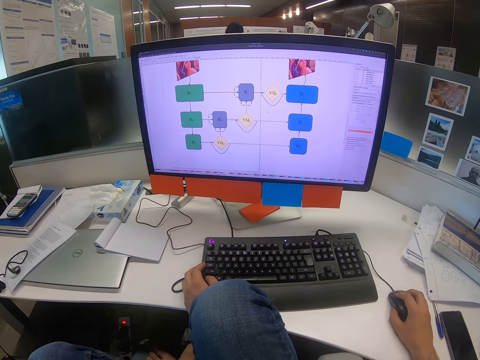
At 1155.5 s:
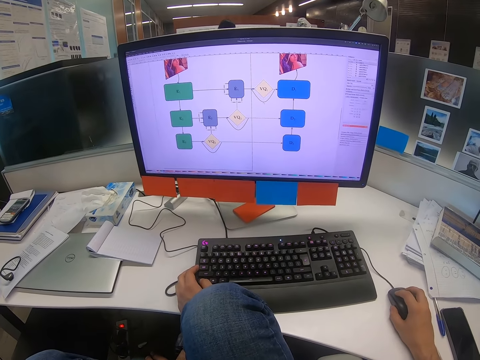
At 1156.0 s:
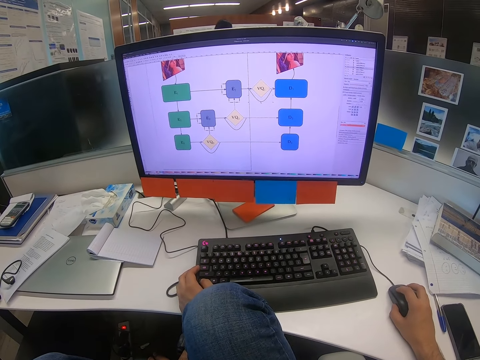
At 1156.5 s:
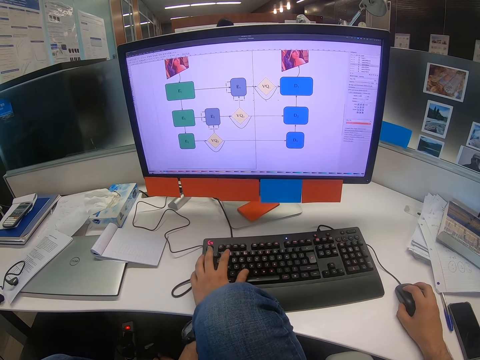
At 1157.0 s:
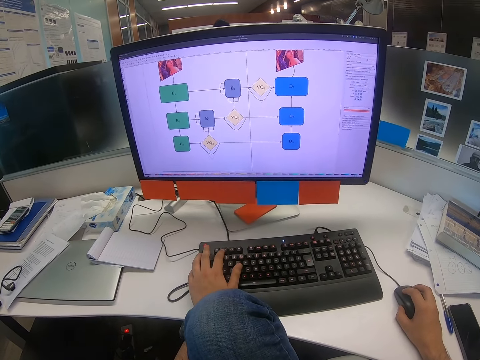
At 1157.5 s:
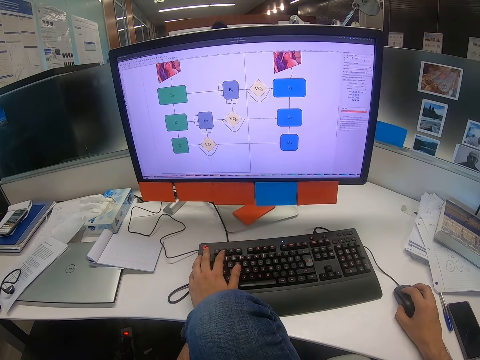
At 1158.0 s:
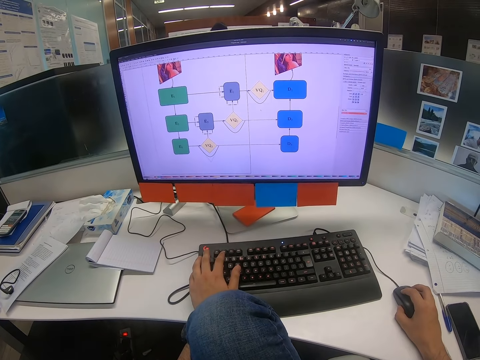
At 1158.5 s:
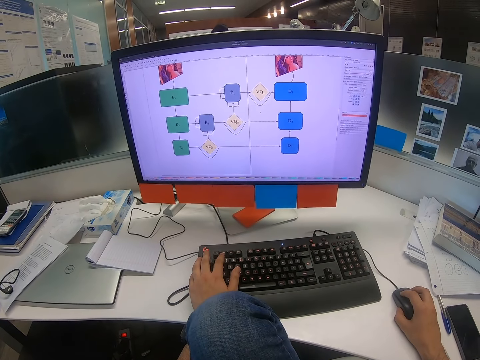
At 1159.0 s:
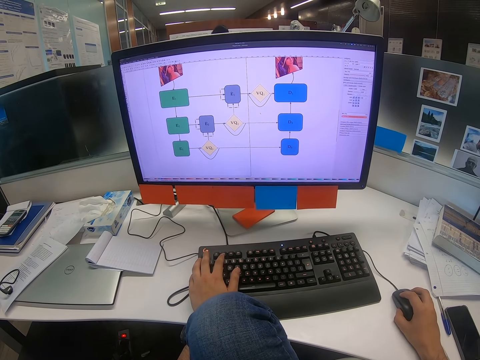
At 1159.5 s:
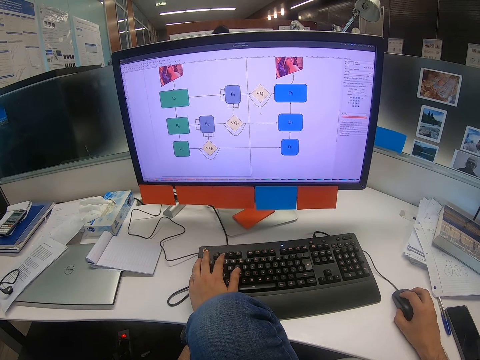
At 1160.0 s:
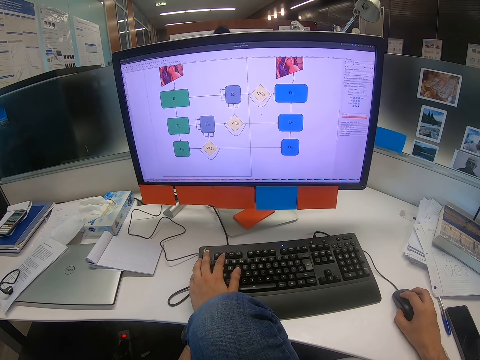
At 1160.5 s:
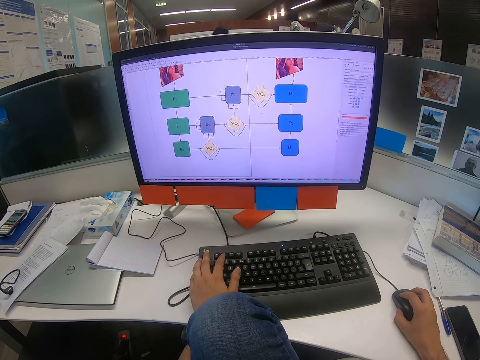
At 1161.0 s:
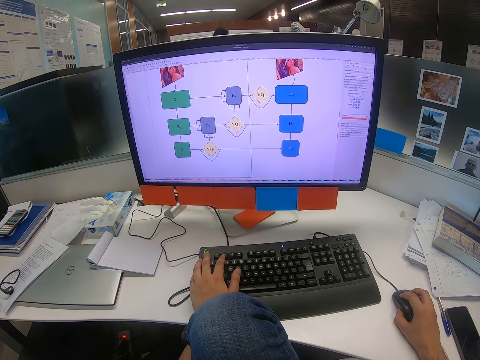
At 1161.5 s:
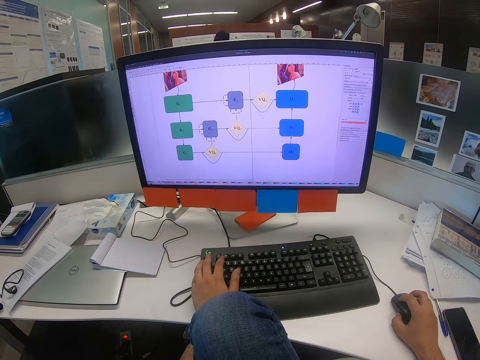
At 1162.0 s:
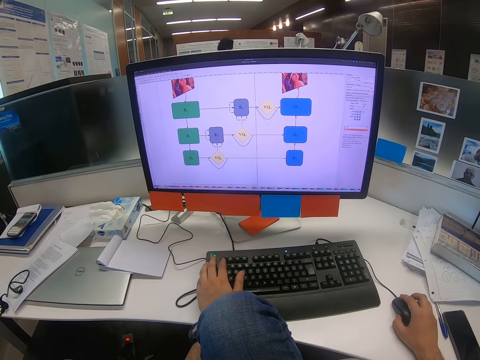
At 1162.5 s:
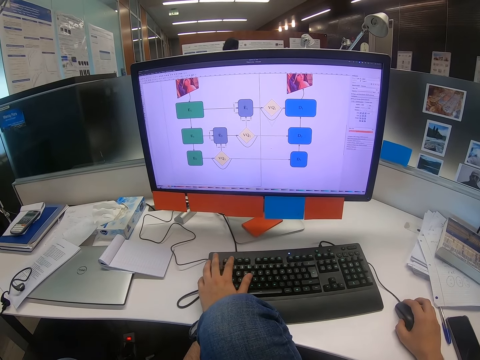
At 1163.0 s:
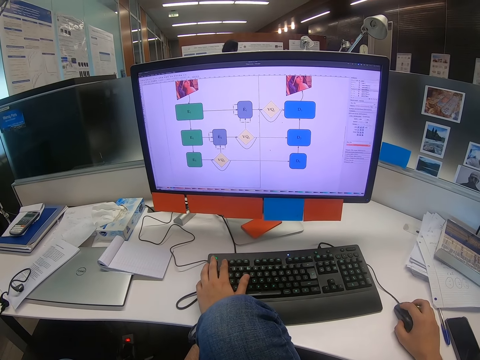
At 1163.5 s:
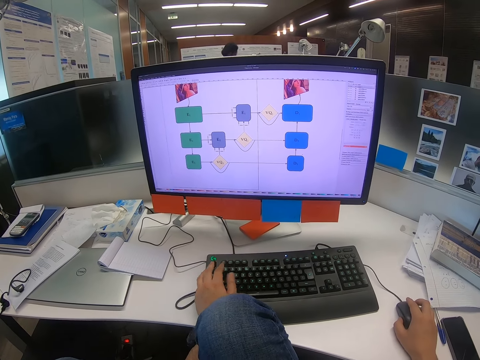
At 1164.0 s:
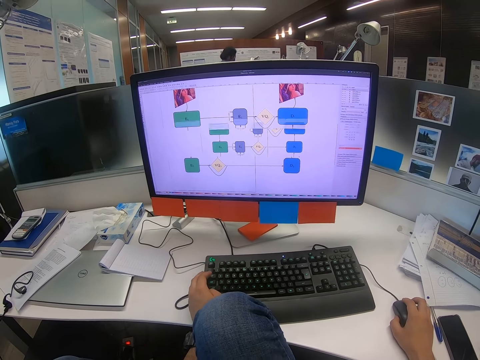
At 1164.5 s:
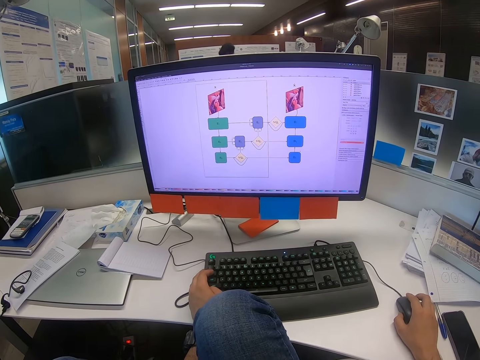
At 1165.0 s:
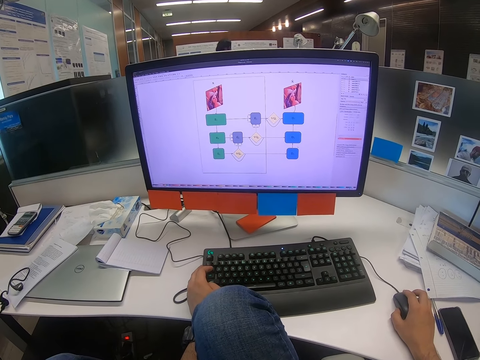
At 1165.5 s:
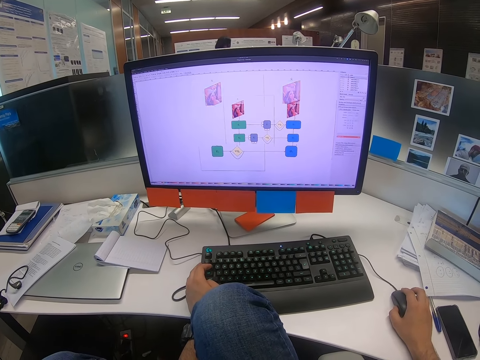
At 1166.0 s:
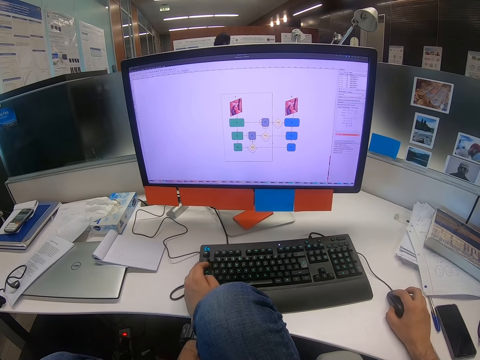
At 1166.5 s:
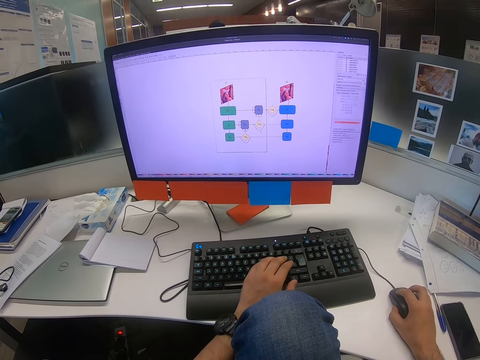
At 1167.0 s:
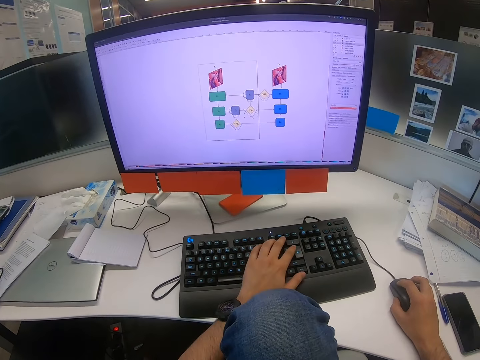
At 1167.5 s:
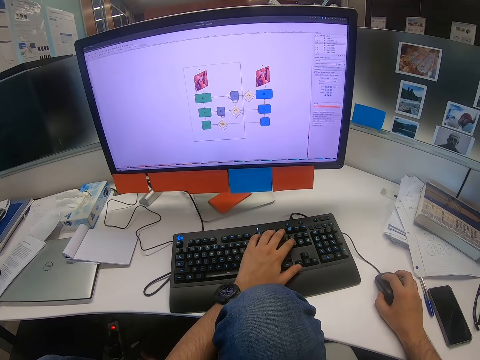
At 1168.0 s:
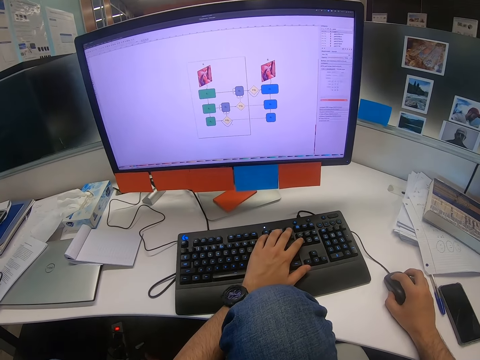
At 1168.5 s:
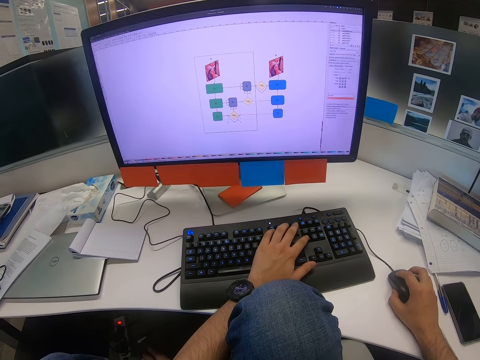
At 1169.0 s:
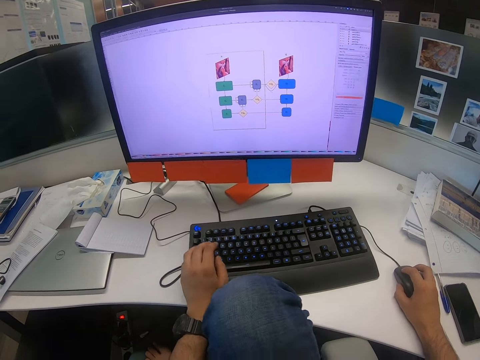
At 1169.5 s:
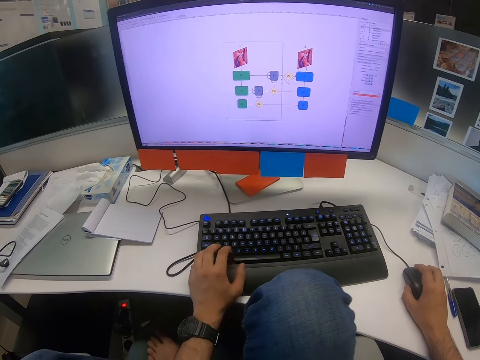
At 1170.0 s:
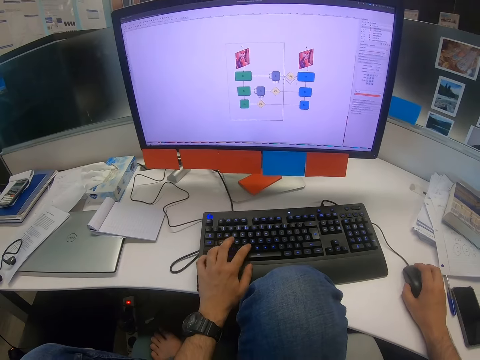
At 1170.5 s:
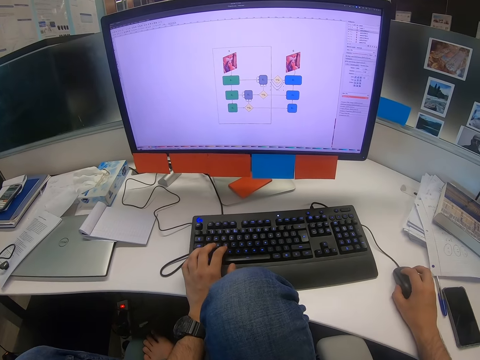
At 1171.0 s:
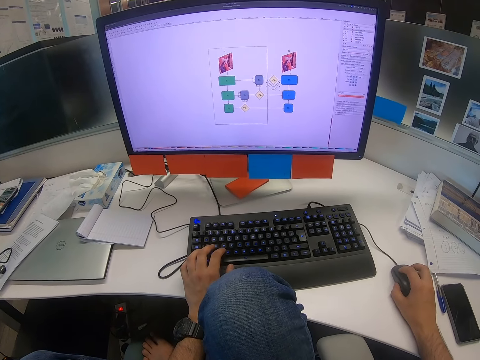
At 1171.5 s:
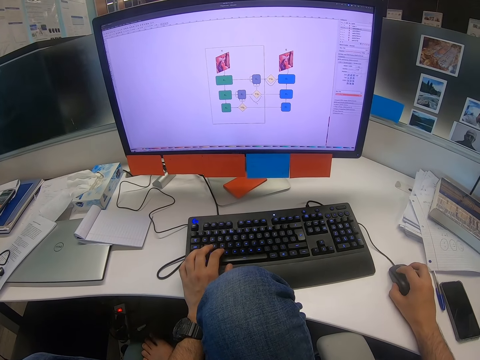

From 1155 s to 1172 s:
The camera wearer presses on the keyboard with his left hand. He moves the mouse with his right hand. He presses on the keyboard with his left hand.

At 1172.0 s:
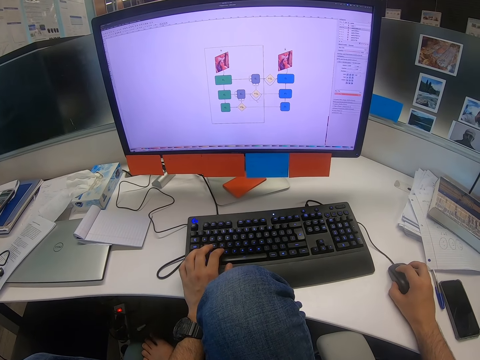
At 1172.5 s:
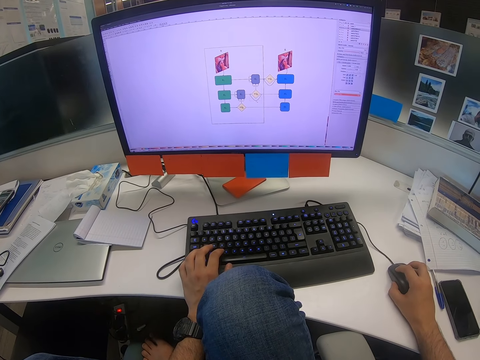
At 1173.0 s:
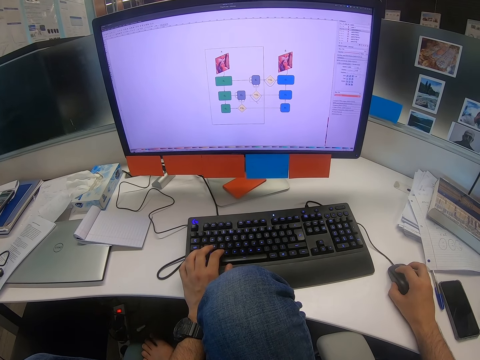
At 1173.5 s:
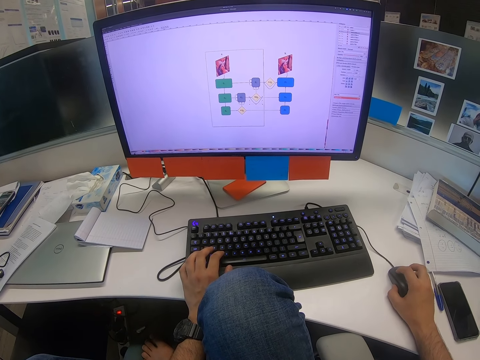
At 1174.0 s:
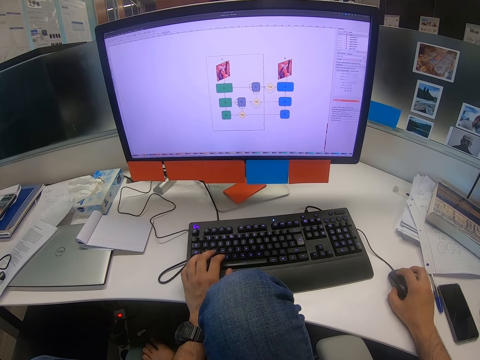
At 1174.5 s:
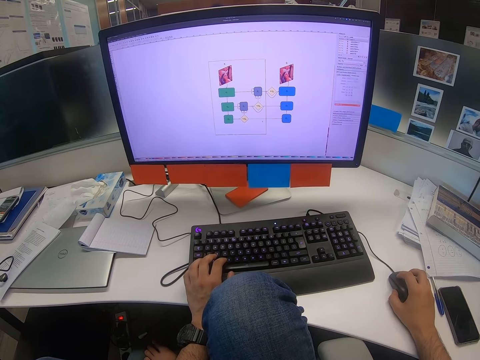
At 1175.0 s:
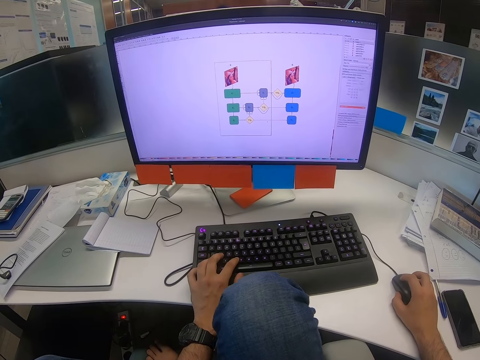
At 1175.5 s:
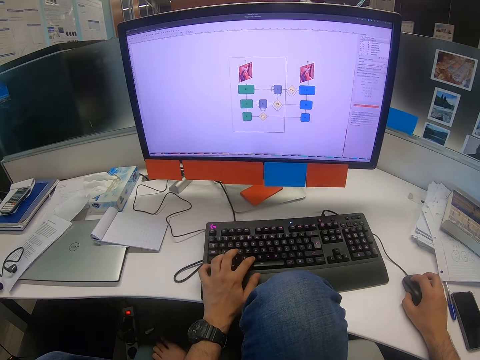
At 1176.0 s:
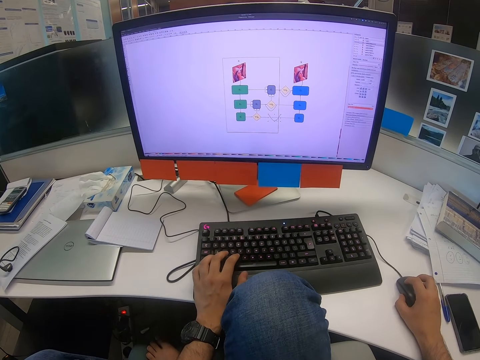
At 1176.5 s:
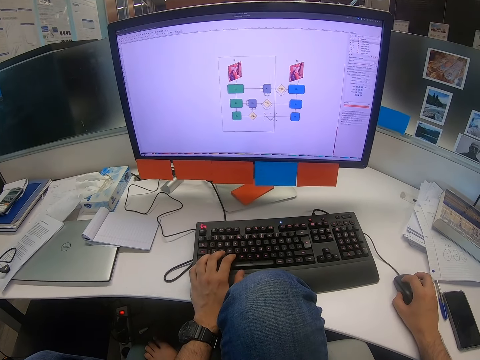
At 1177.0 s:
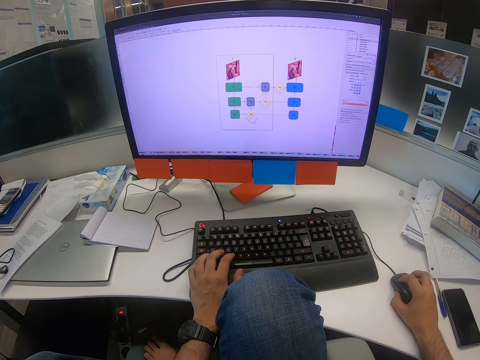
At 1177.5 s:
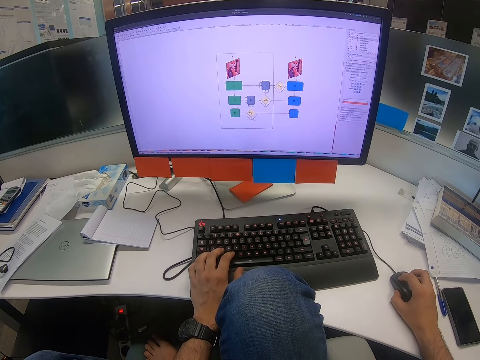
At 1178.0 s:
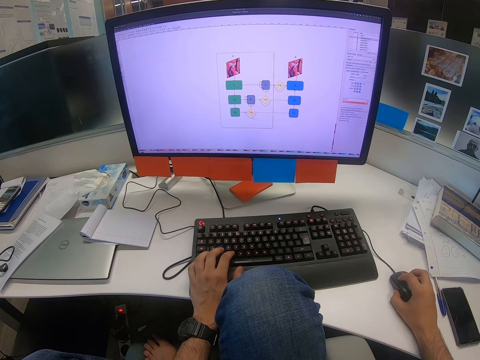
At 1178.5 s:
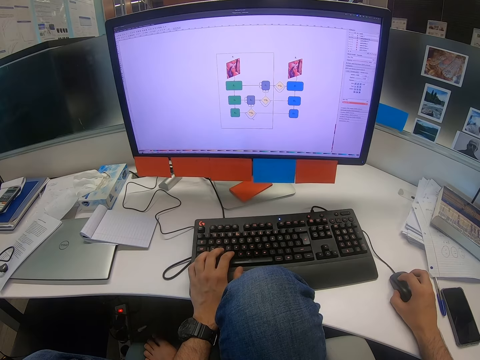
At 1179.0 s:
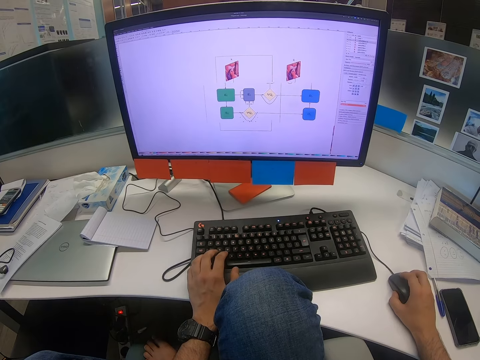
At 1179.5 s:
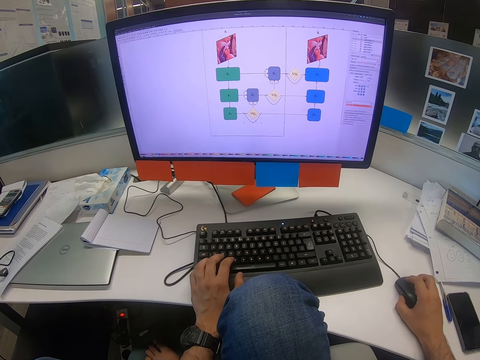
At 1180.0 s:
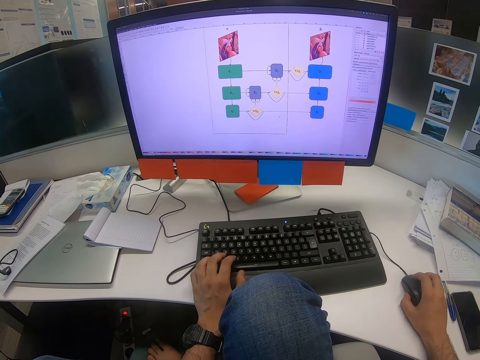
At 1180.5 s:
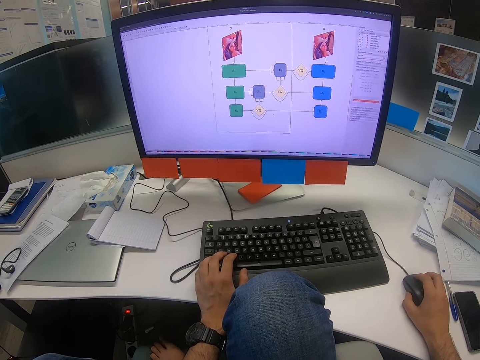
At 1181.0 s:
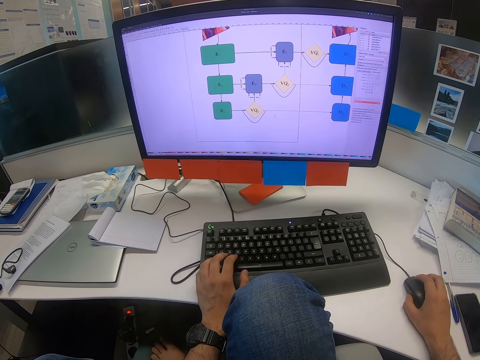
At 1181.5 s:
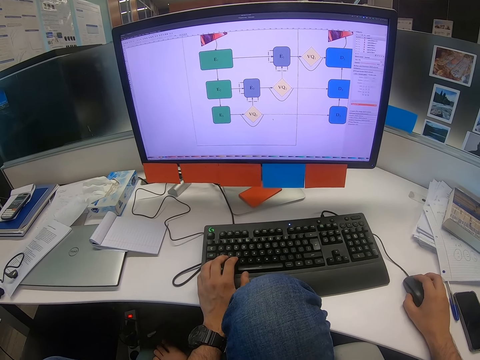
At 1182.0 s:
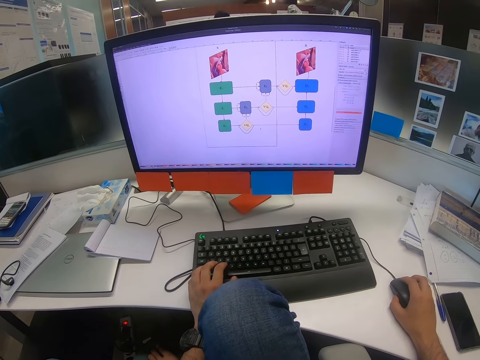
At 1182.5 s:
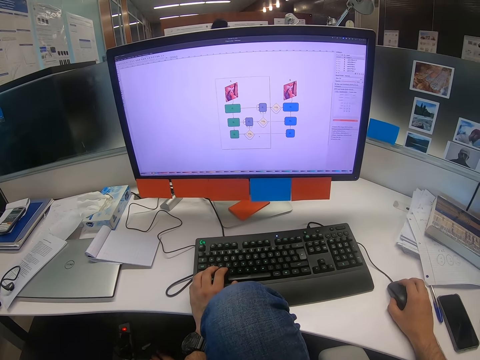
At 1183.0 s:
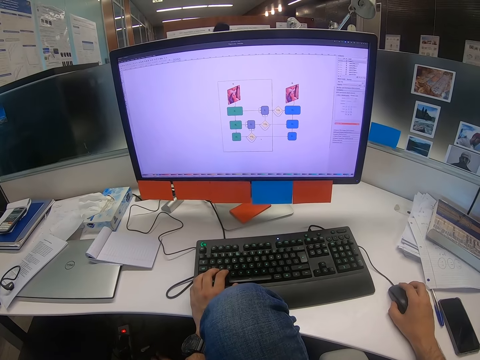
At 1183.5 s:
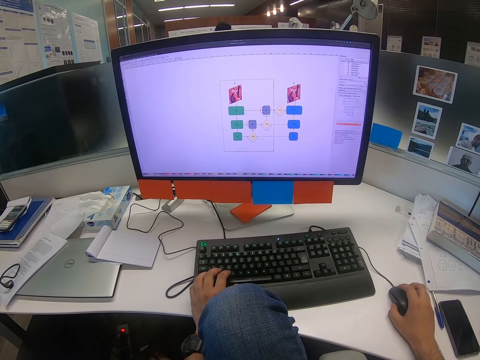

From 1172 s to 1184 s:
The camera wearer moves the mouse with his right hand.
